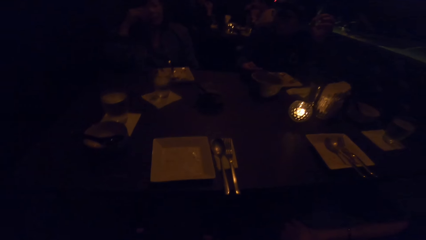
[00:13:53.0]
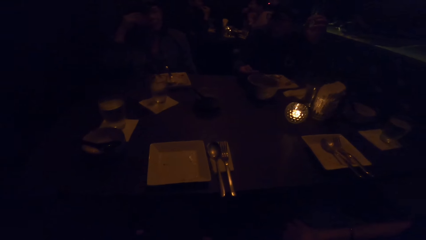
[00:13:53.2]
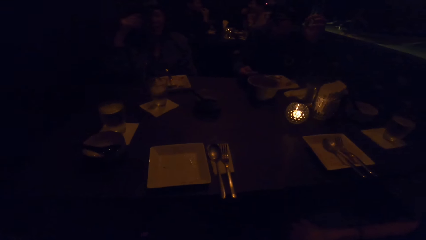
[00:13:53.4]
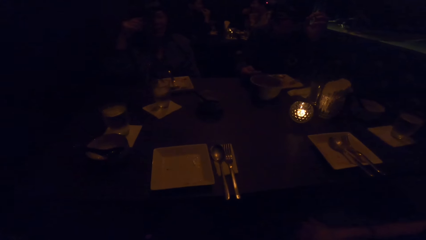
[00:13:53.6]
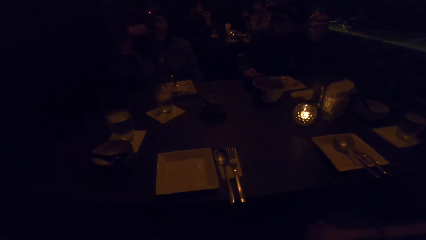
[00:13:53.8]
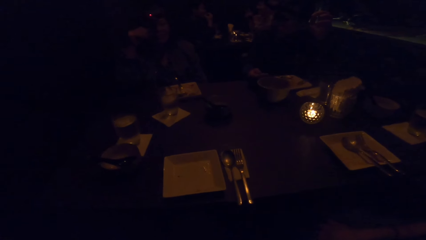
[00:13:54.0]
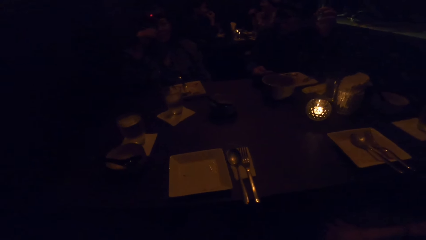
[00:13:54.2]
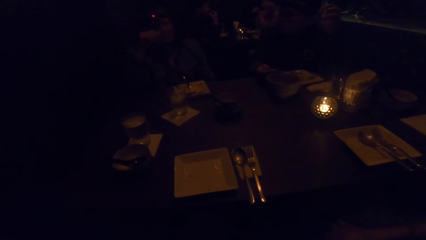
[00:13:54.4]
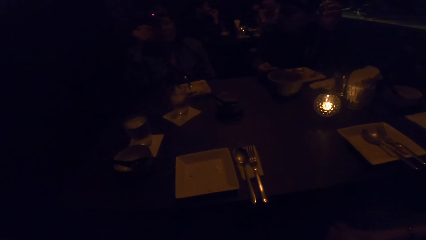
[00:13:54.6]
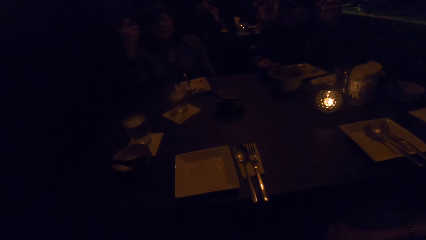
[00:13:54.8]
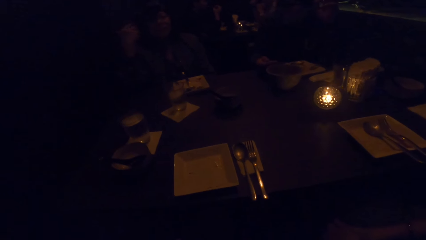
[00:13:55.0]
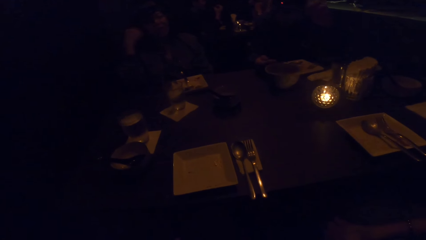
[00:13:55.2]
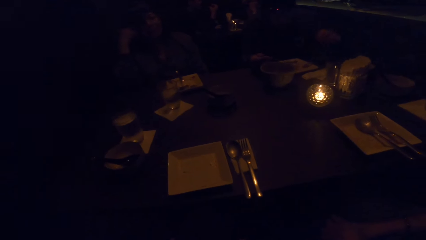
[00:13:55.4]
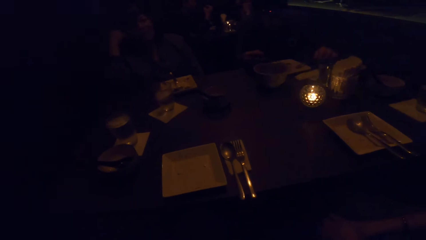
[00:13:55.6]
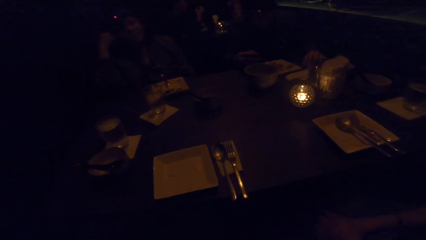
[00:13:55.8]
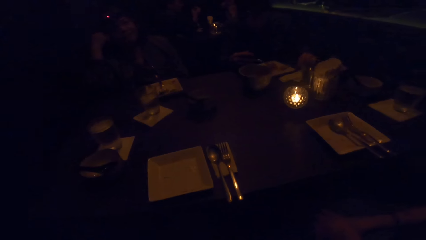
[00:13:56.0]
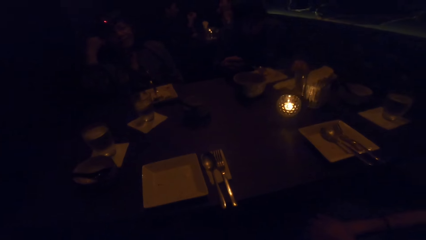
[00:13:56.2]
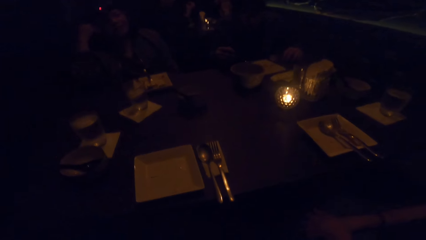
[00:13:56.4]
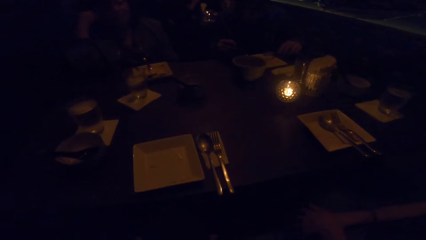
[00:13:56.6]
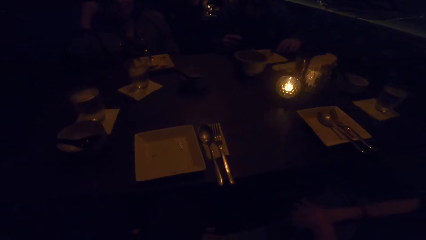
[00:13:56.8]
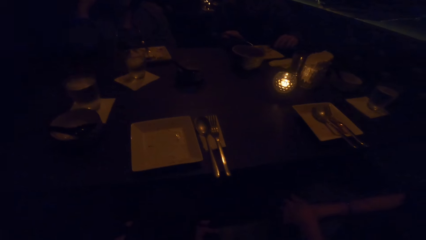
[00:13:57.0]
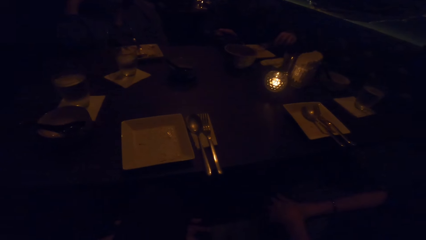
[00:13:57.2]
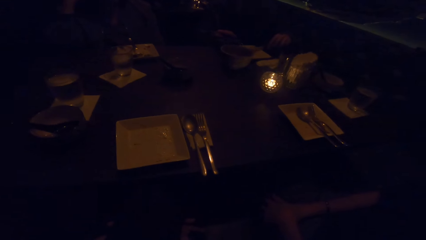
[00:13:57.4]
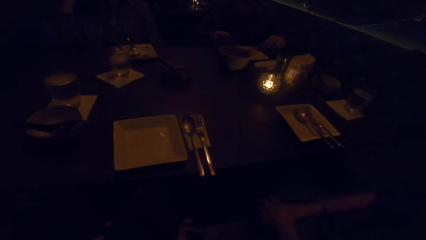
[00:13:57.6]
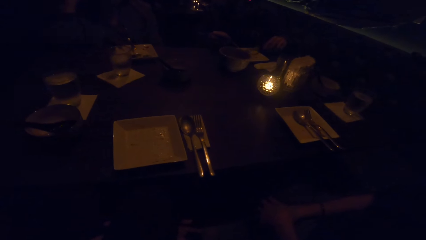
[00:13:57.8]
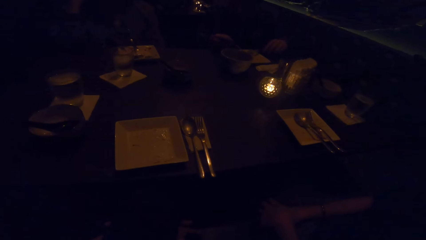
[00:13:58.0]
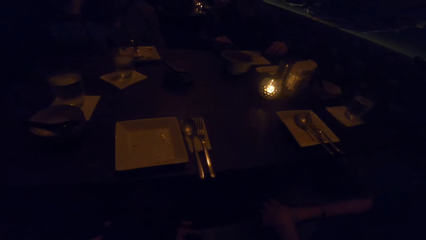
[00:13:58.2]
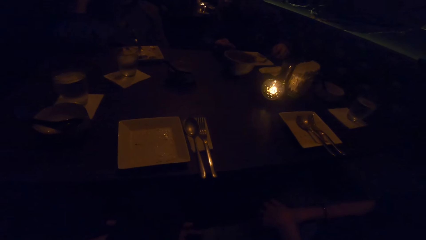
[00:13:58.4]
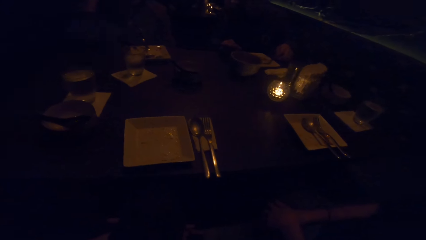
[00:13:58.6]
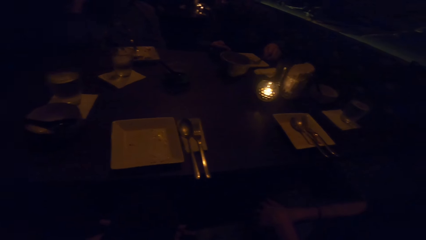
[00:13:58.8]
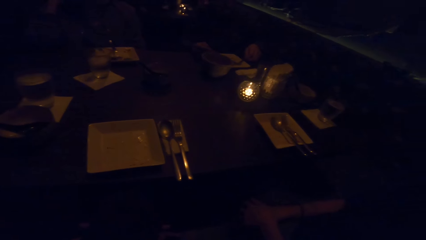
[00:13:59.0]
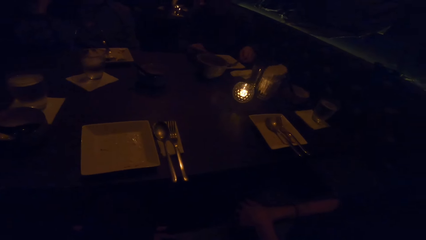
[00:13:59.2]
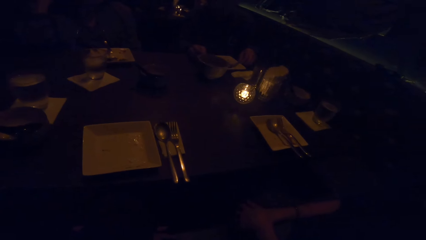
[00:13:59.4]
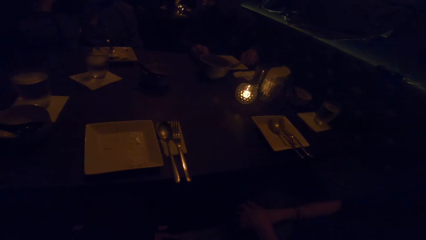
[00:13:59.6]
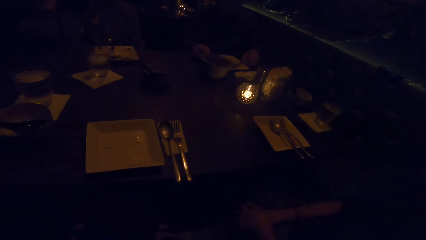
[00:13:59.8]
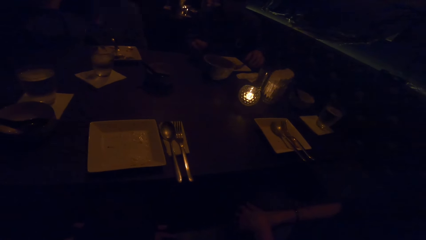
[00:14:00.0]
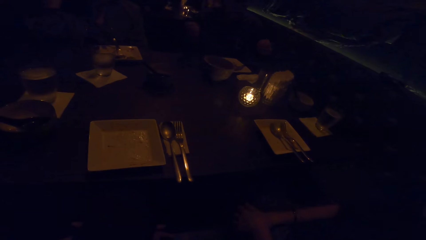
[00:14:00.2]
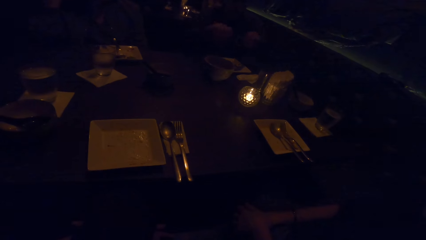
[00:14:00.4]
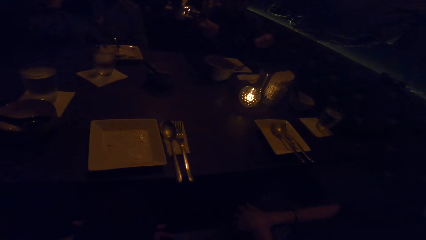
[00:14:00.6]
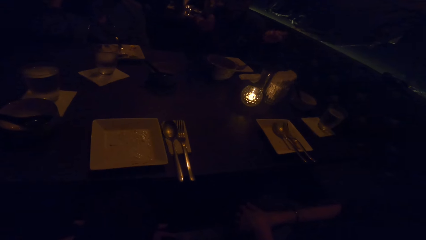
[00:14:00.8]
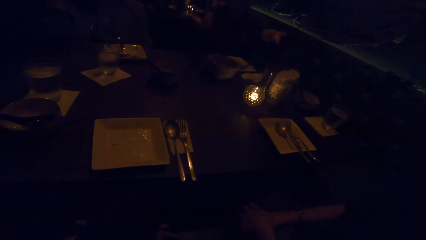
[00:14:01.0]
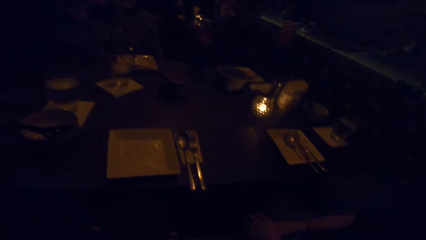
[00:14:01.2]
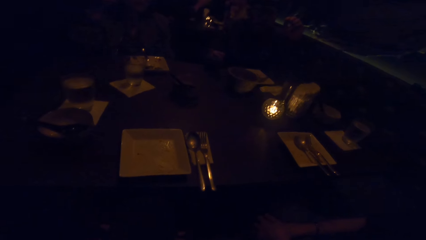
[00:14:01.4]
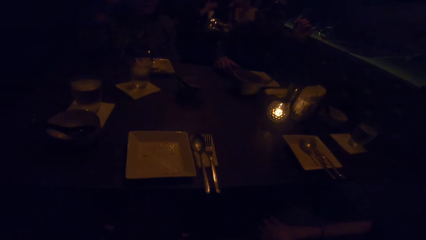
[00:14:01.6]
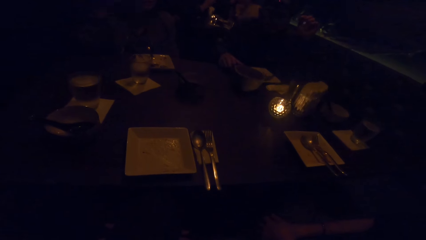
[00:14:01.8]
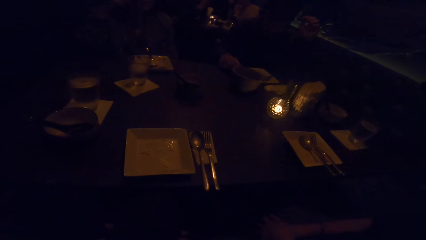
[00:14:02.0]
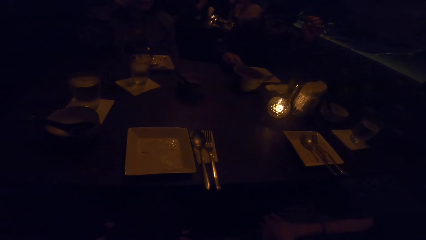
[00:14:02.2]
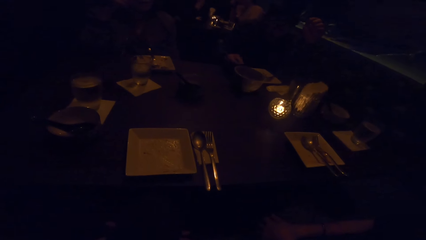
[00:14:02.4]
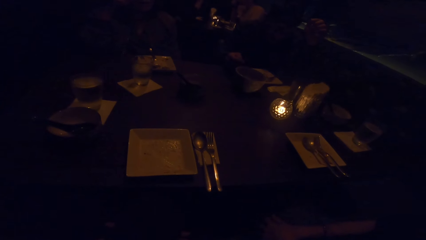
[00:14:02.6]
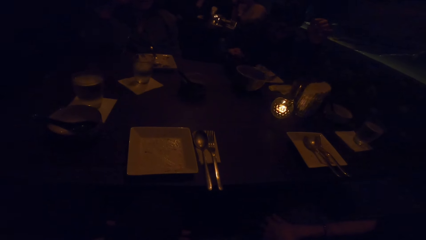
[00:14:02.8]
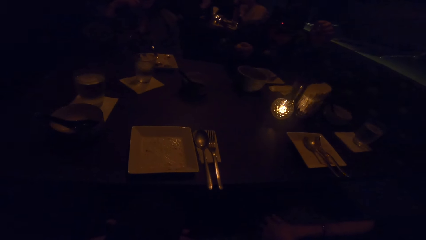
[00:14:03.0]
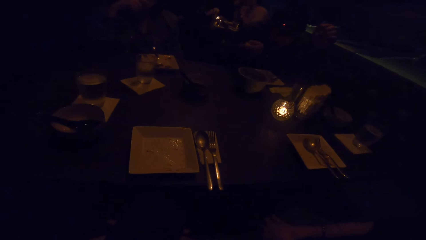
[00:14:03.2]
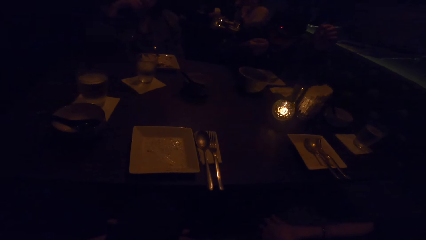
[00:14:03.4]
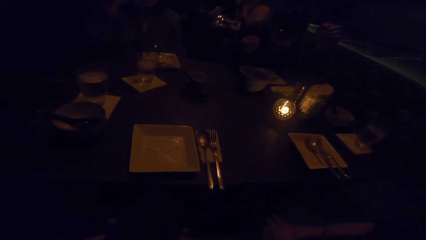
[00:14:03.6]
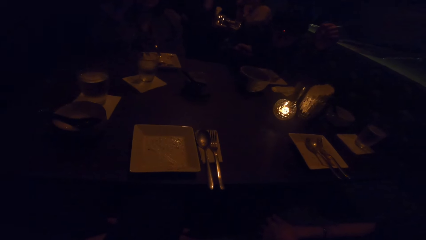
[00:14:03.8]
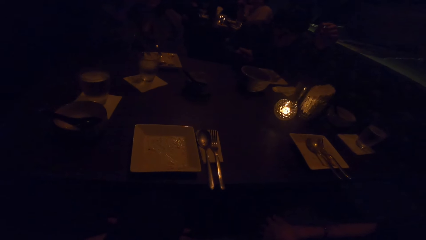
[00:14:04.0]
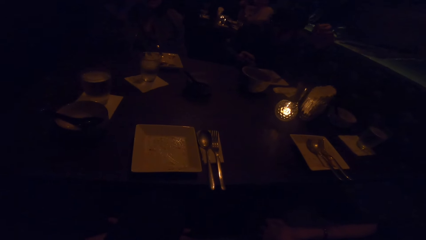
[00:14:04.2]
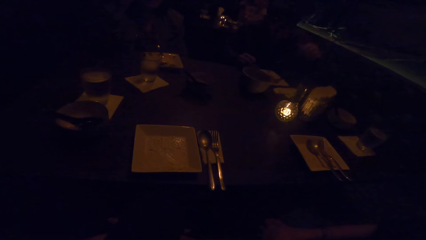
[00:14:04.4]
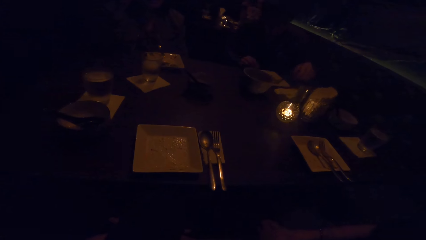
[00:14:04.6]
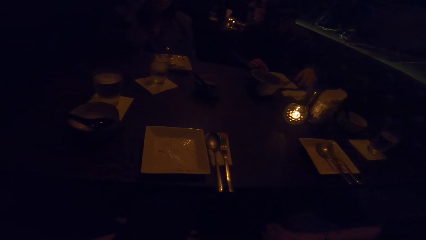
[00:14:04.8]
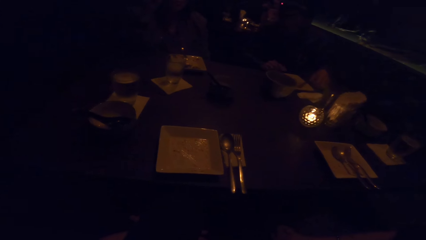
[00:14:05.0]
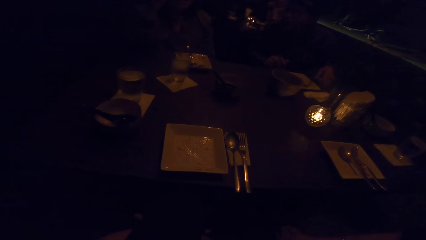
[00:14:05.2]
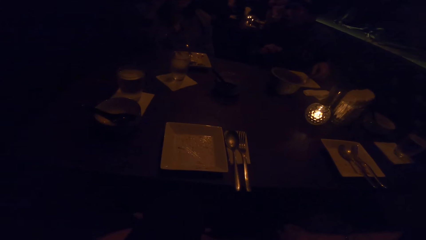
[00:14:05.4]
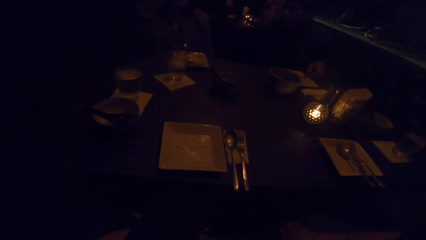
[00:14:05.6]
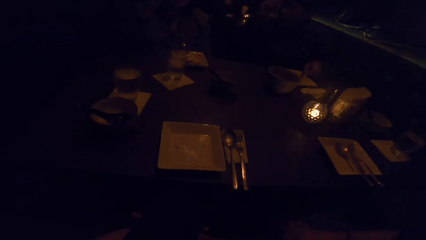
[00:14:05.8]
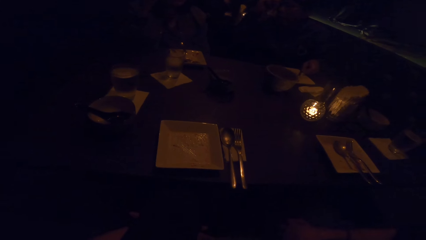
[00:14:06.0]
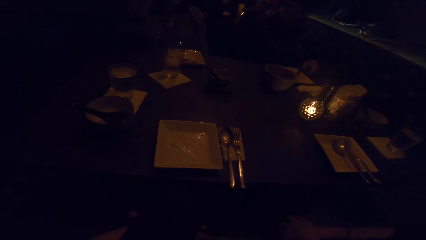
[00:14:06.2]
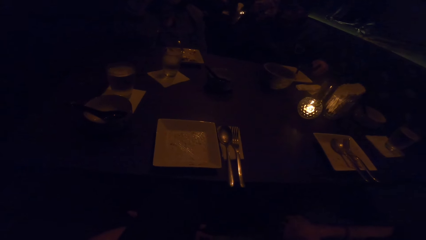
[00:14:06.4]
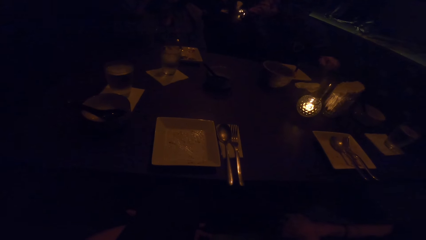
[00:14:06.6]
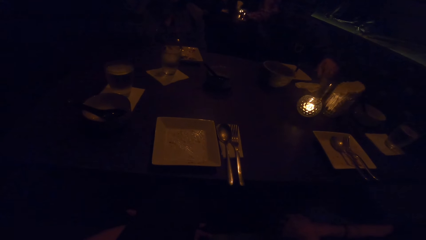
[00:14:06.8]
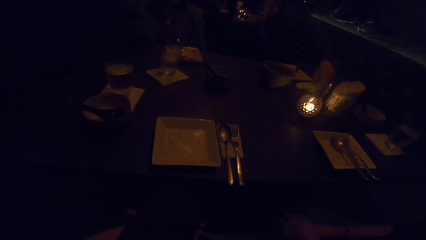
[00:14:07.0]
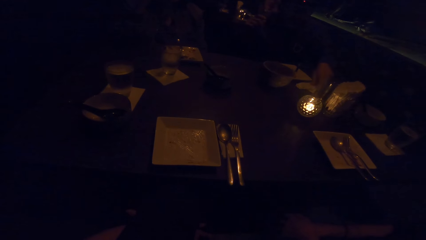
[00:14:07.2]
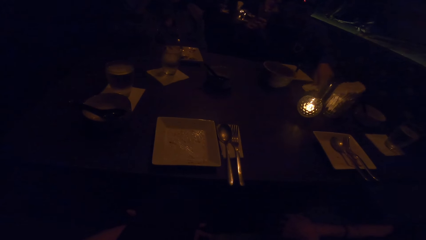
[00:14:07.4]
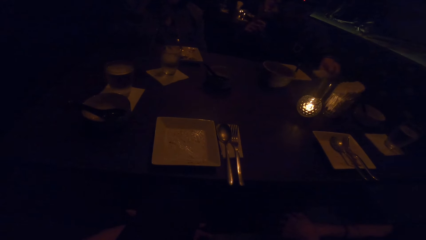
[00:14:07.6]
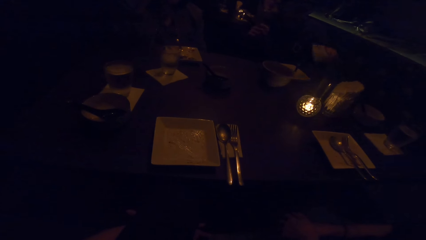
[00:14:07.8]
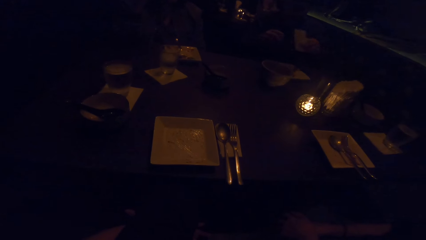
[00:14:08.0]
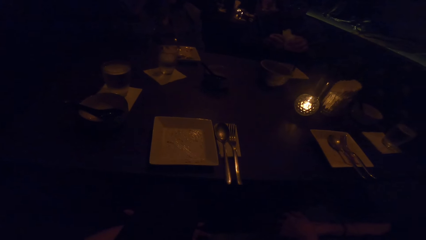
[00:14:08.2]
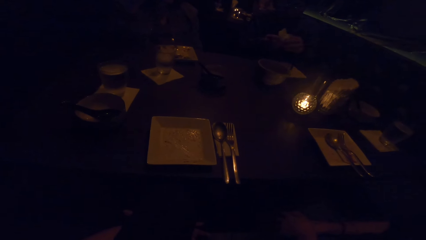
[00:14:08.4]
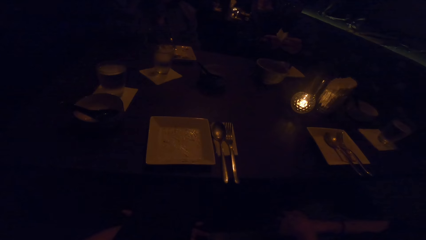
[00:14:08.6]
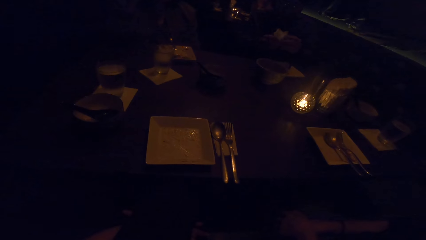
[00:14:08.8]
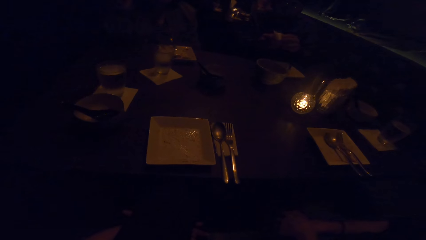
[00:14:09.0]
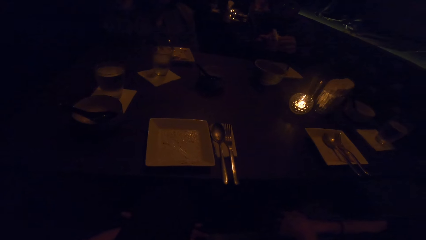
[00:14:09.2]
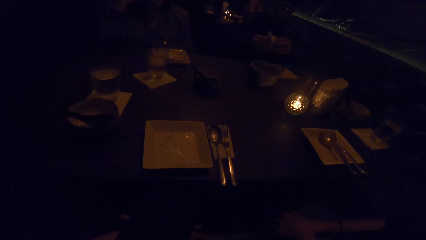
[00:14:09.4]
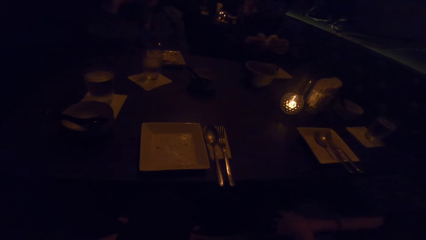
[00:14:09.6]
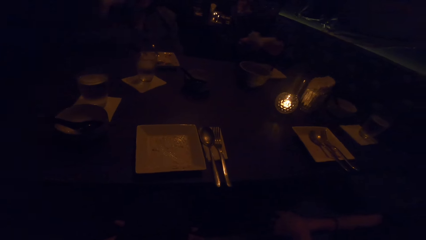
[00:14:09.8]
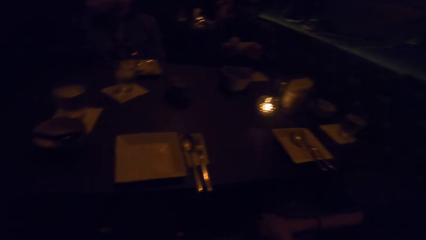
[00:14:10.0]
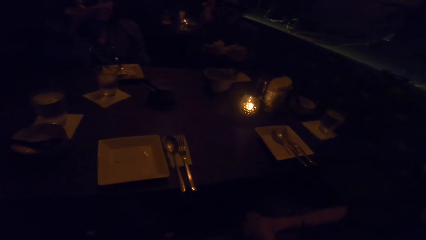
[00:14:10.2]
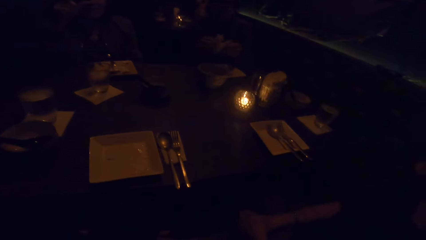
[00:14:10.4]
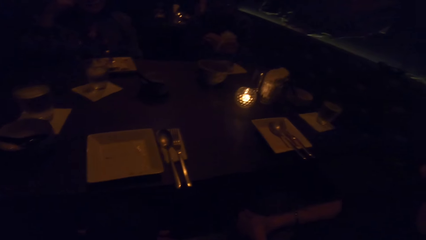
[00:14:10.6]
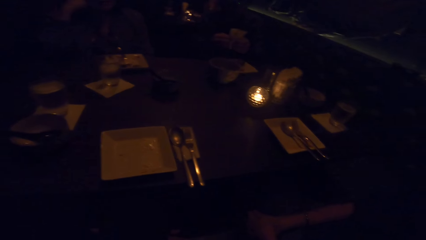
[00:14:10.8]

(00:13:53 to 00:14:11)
The camera wearer looks at a woman. A woman interacts with another woman. The man picks up the cutlery in his right hand. The camera wearer looks around the table. The man drops the cutlery in his left hand on the plate and drops the cutlery in his right hand on the plate. The man takes the cutlery in his left hand. The man eats his meal. The man eats his meal again. The man takes a napkin from the table.
